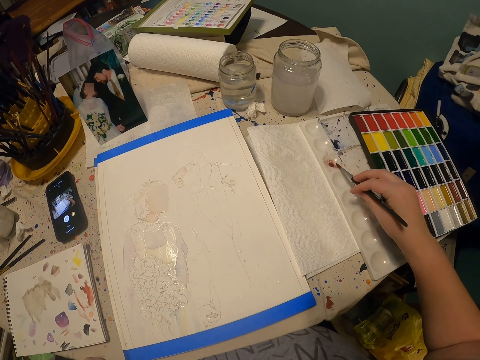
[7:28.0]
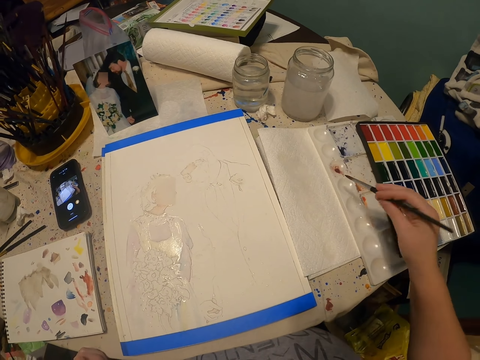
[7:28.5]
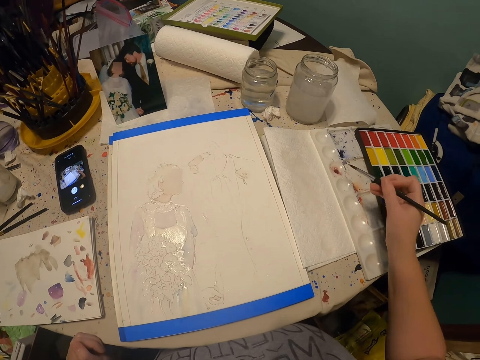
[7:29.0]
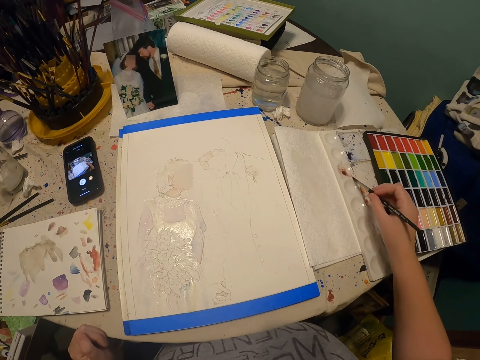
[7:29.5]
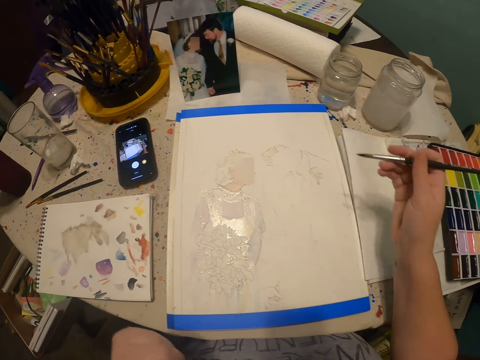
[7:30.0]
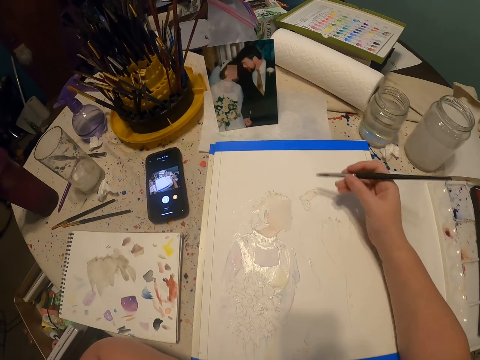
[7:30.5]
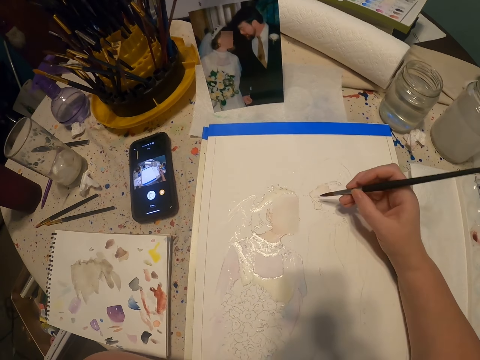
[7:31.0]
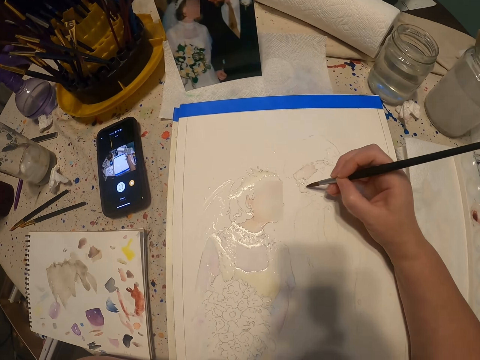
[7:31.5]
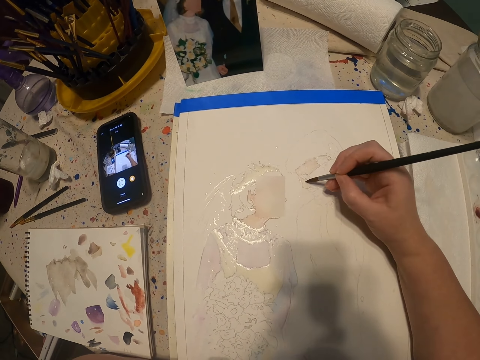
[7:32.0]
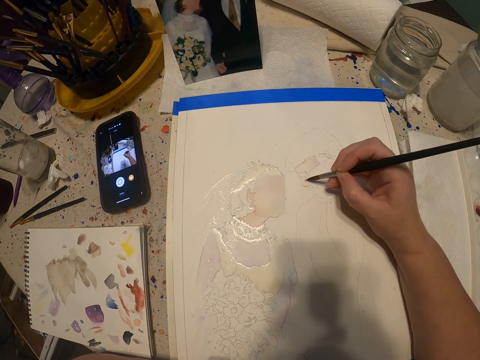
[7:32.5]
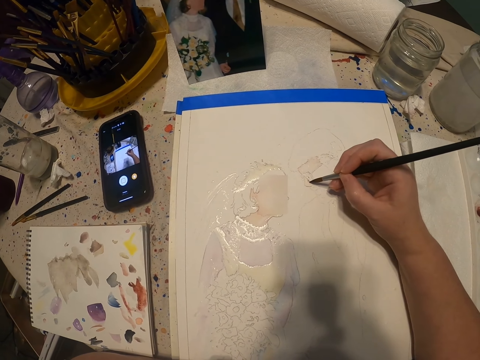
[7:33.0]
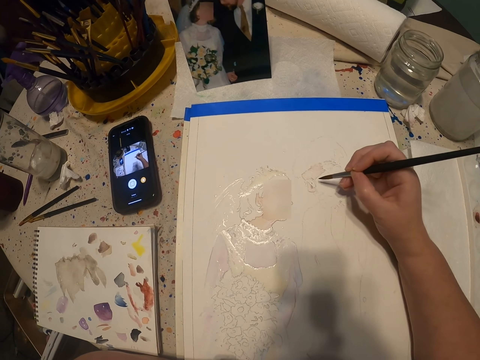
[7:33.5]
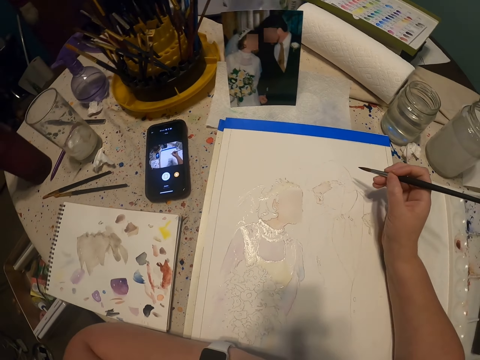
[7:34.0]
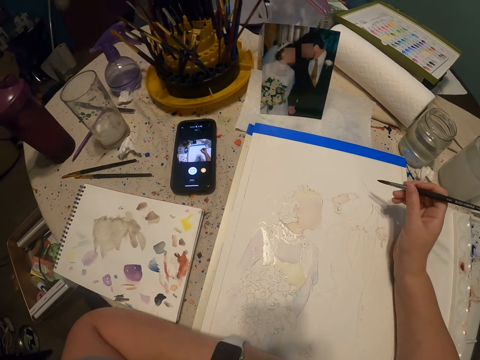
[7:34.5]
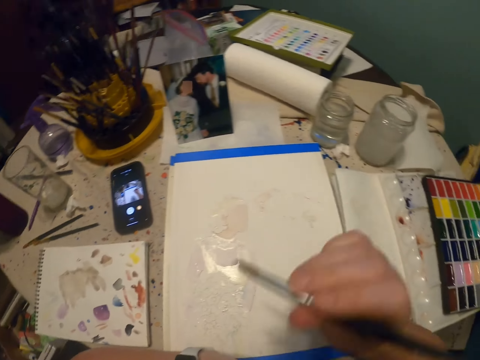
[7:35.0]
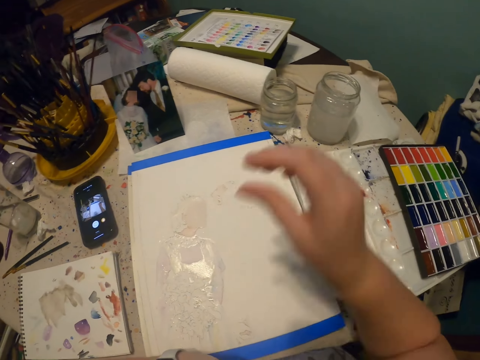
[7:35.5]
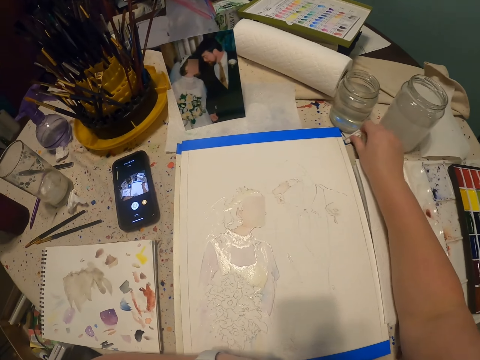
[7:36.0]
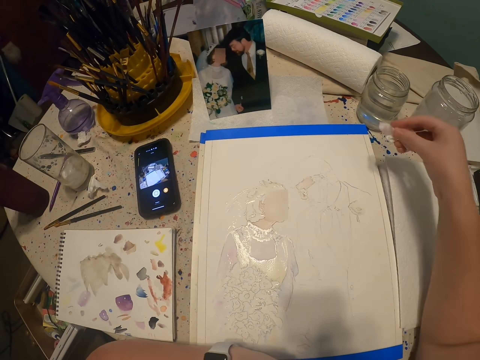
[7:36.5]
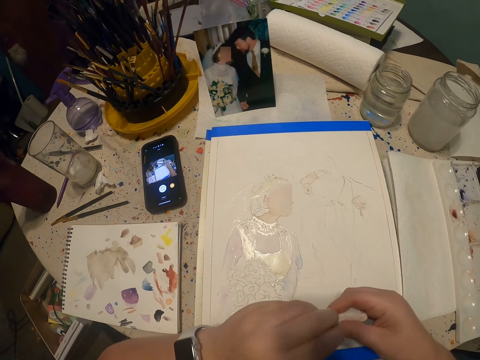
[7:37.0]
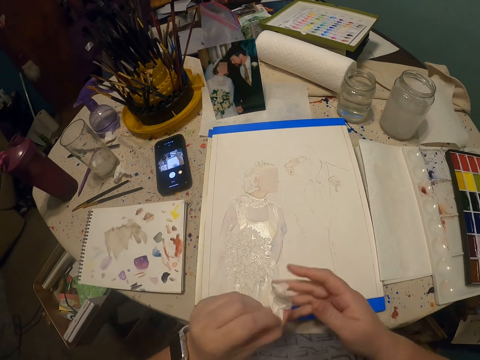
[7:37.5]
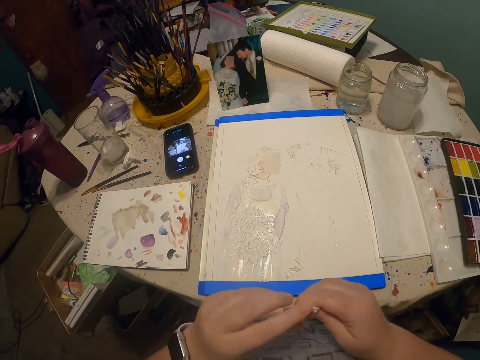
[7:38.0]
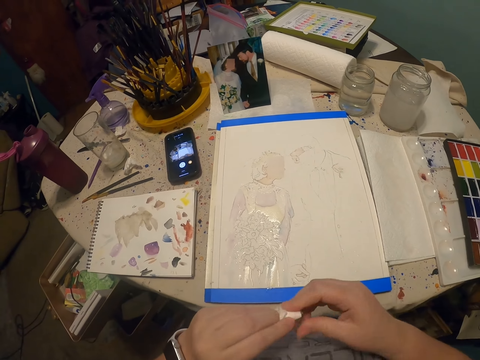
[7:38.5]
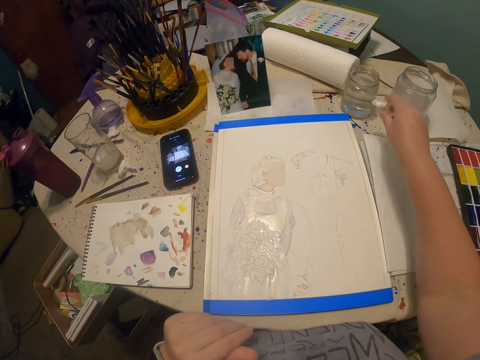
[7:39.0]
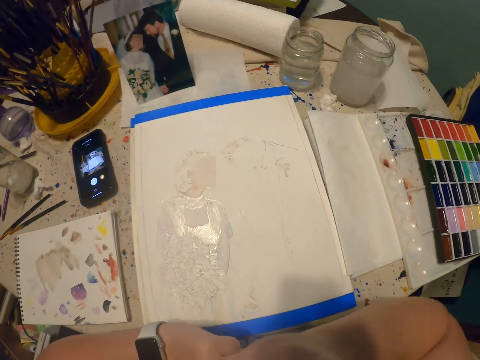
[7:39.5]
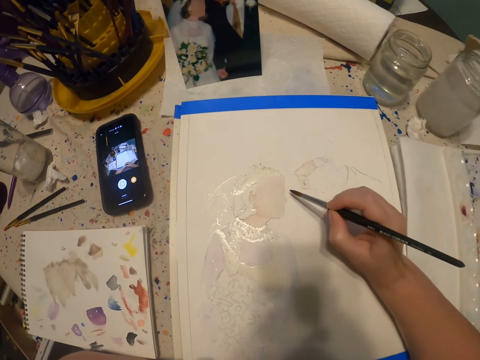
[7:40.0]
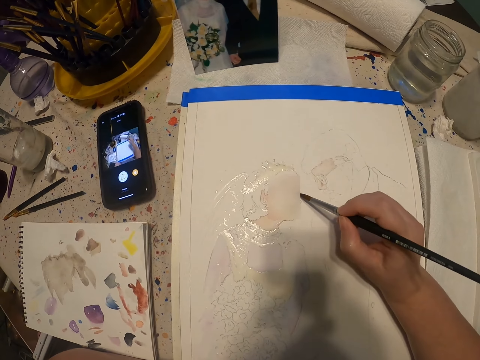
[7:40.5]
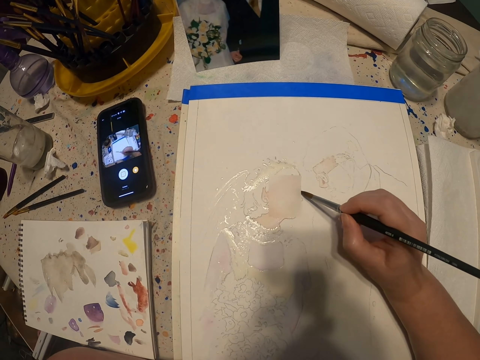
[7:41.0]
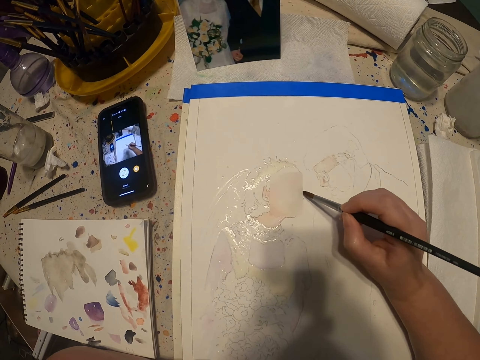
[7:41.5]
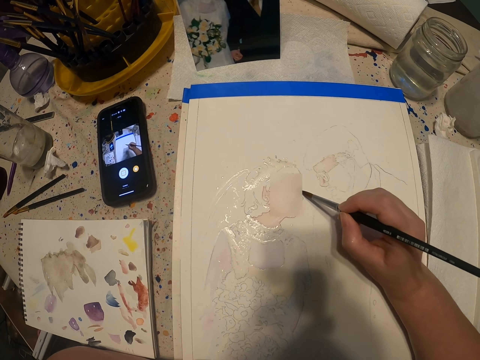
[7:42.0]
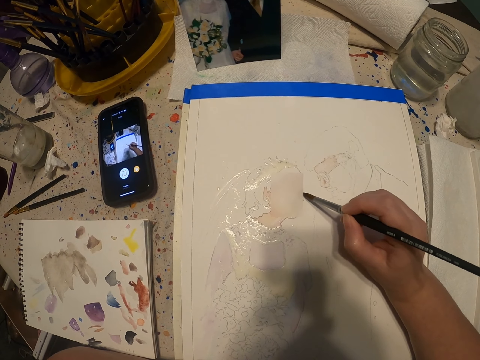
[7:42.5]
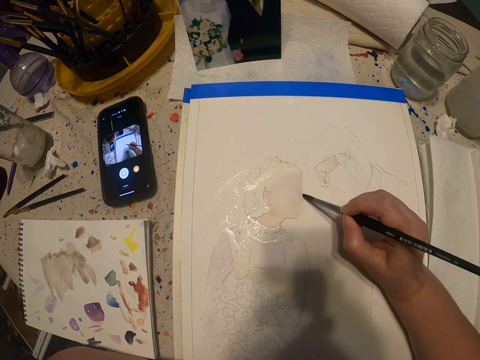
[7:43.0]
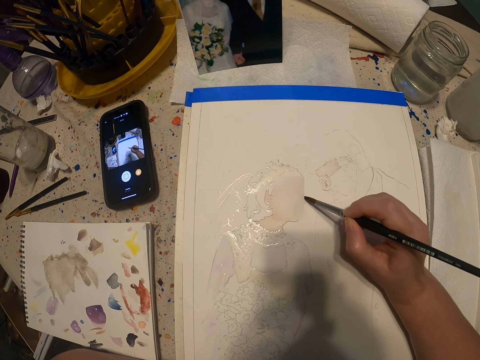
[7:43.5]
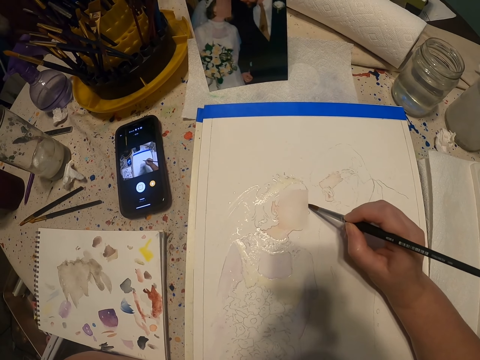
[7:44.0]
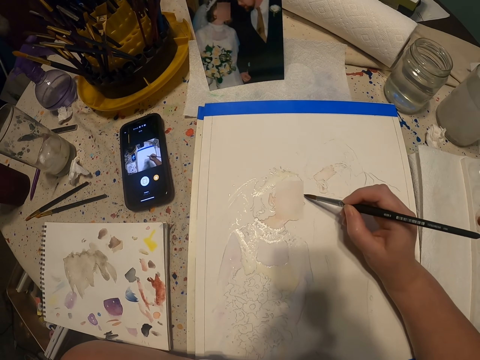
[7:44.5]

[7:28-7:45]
The camera wearer rubs the paint brush on the paint container. They paint the drawing with the paint brush. They look around. They move the hand. They pick up the piece of paper towel or tissue. They fold the paper towel. They put the tissue on the table. They take the paint brush. They paint with the paint brush.

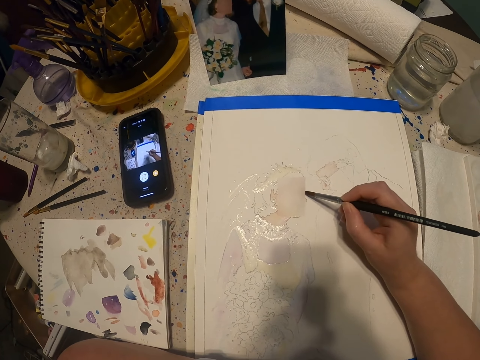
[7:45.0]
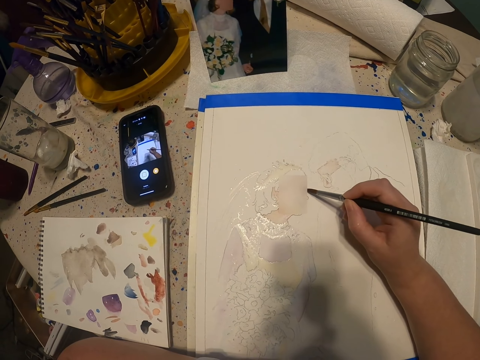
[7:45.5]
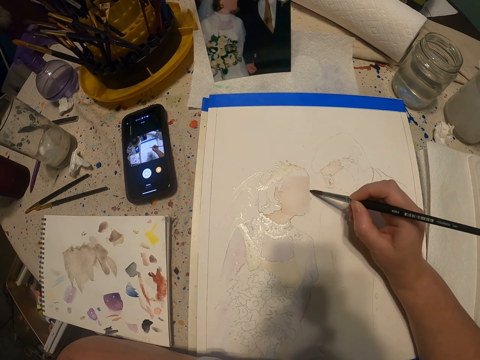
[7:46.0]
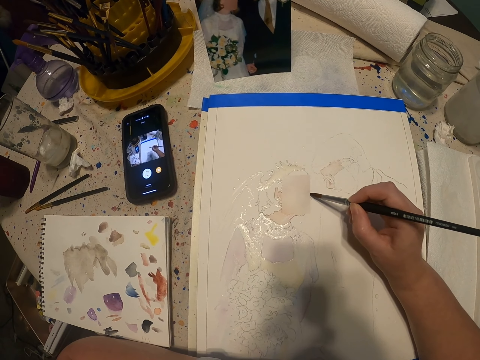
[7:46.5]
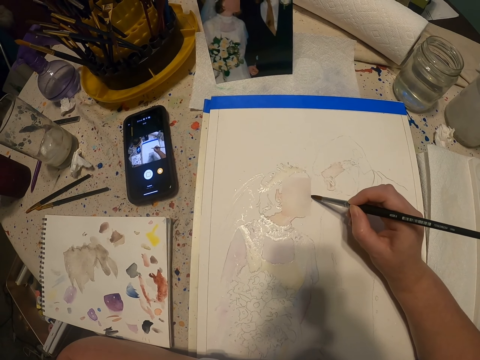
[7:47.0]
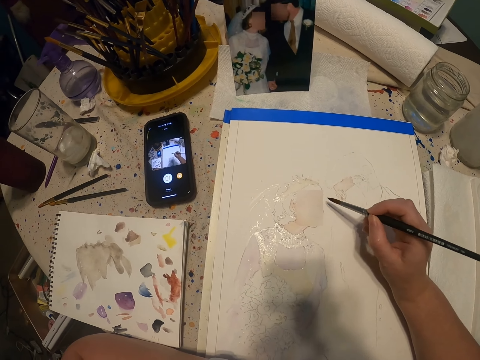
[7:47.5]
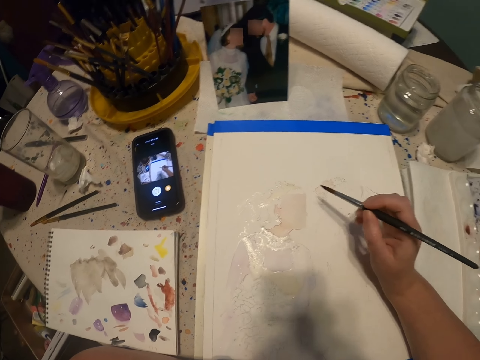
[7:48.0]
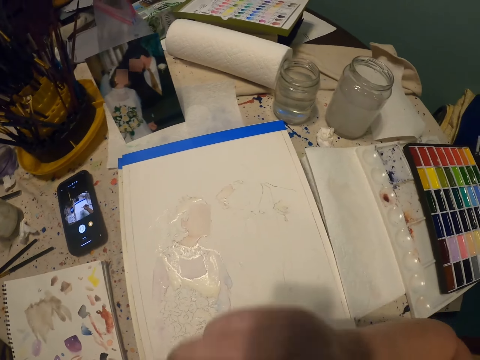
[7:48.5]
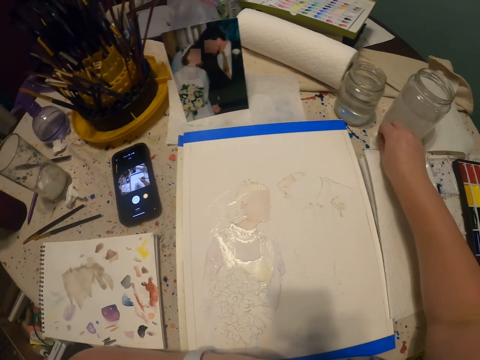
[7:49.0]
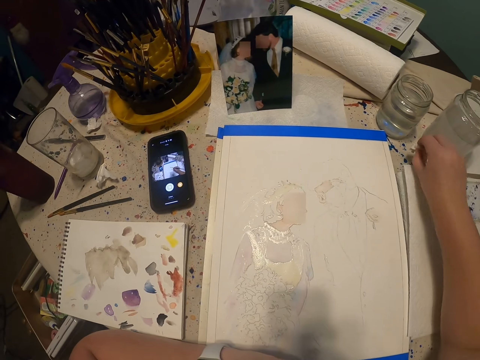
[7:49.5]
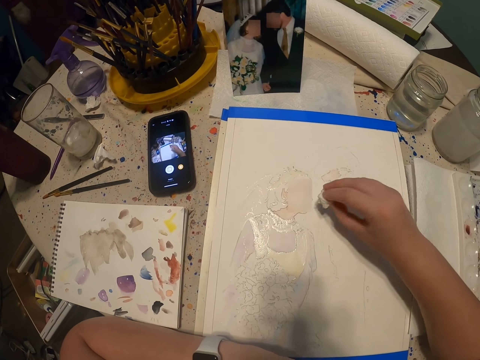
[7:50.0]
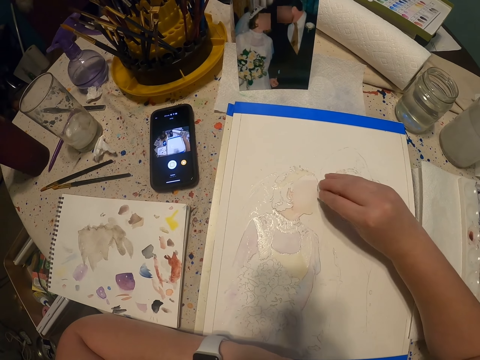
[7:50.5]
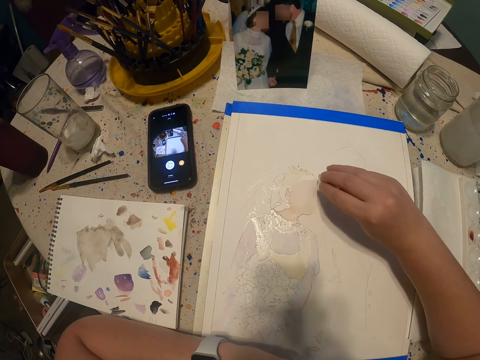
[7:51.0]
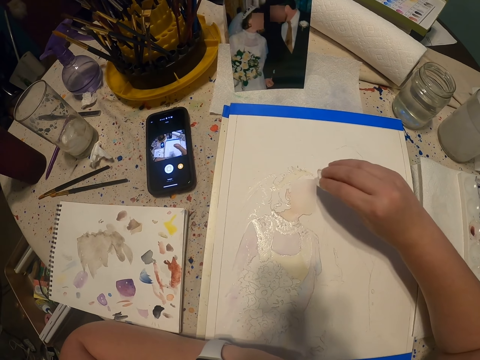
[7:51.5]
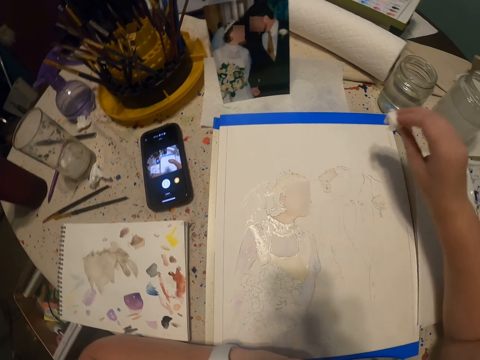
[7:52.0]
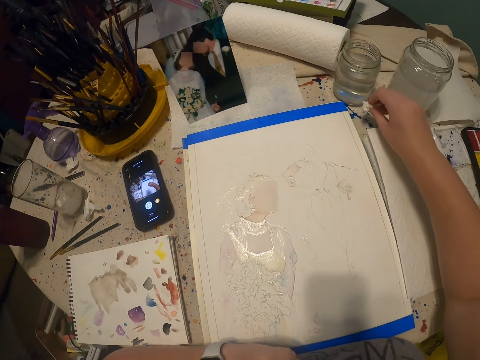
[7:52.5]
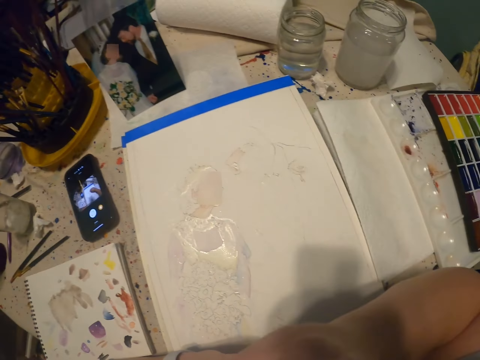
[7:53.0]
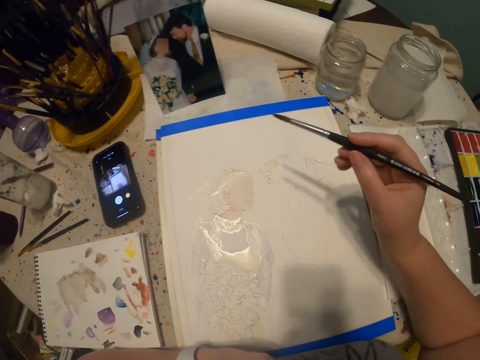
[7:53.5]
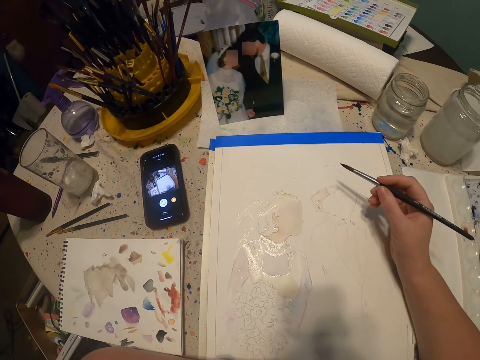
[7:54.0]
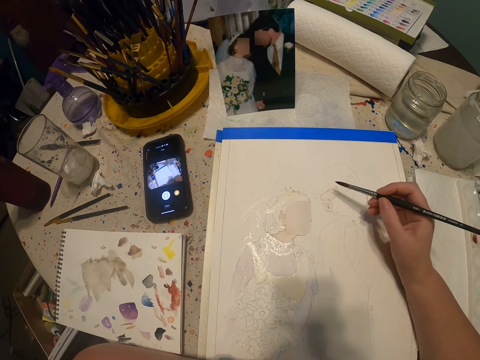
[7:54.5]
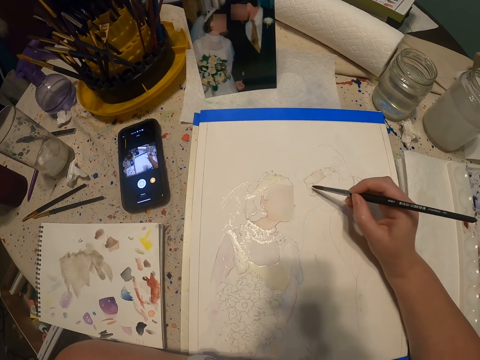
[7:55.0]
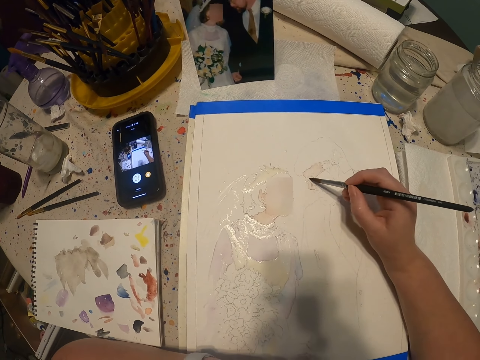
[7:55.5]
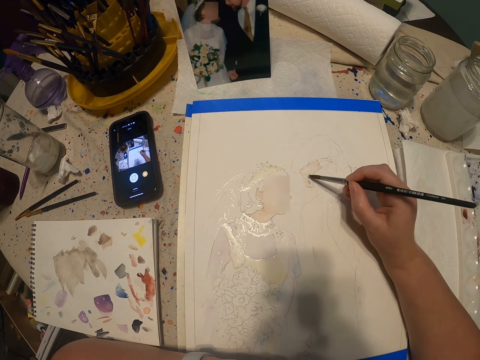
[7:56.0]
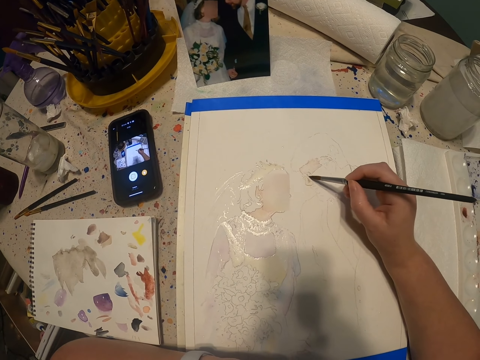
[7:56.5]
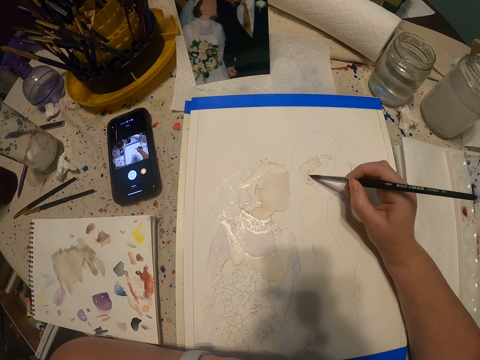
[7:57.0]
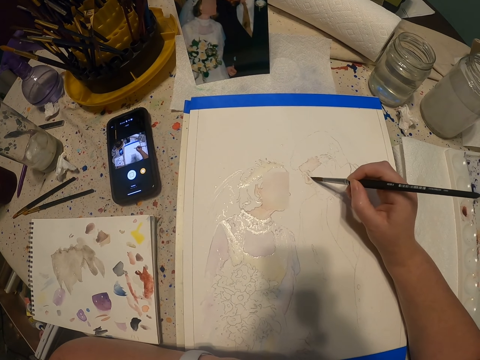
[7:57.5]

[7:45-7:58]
The camera wearer moves the hand. They collect the piece of paper towel or tissue. They wipe the paint with the tissue. They put the tissue on the table. They take the paint brush. They paint the drawing with the paint brush.
